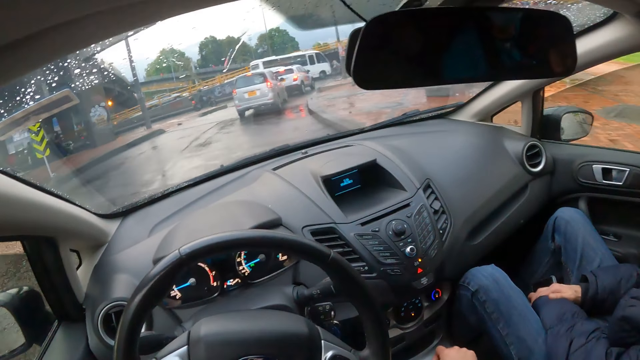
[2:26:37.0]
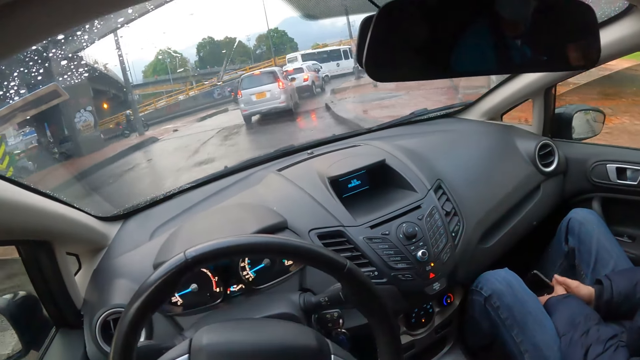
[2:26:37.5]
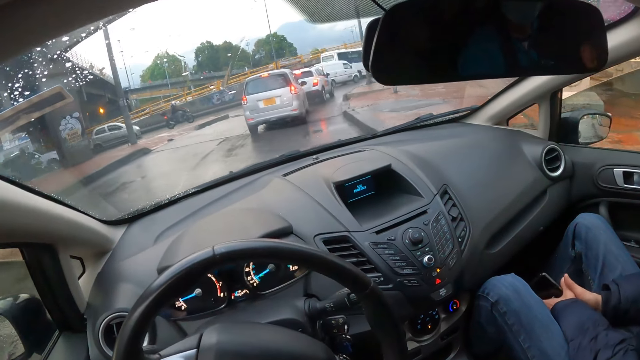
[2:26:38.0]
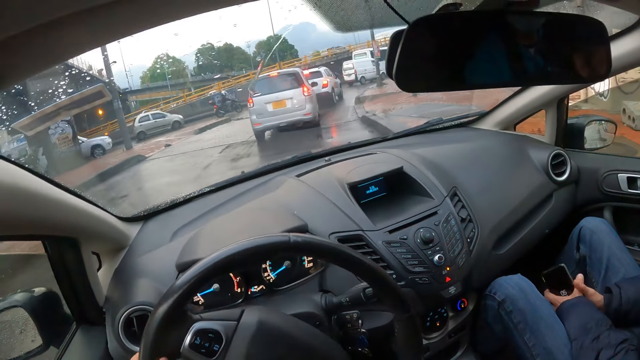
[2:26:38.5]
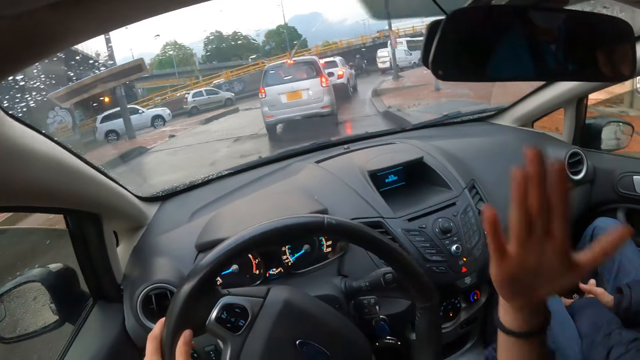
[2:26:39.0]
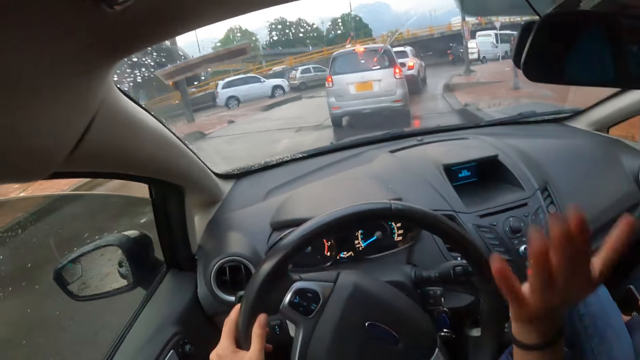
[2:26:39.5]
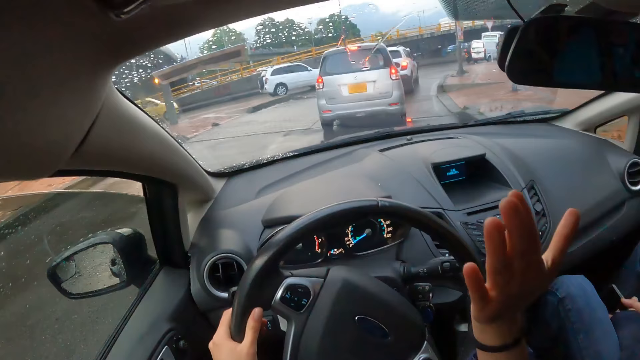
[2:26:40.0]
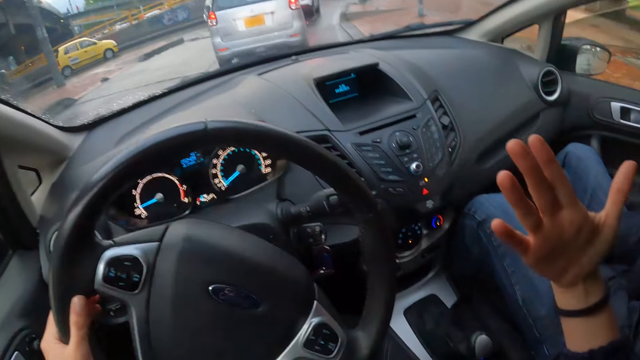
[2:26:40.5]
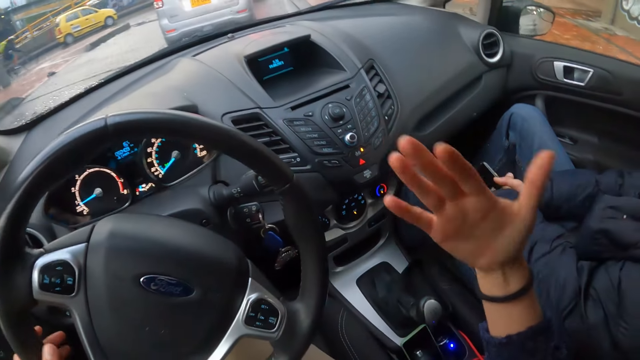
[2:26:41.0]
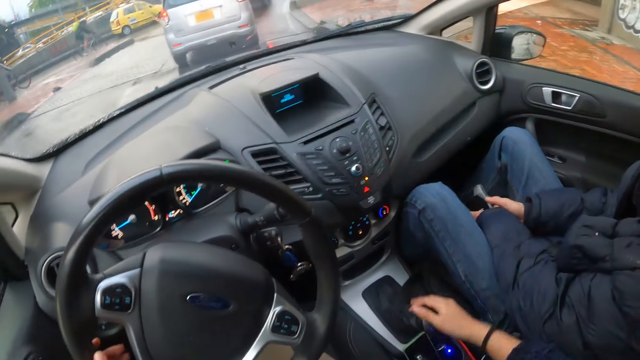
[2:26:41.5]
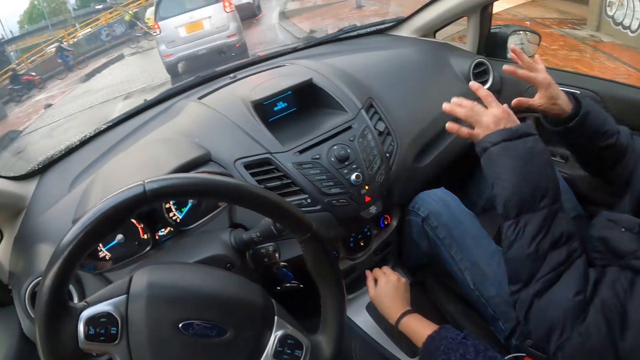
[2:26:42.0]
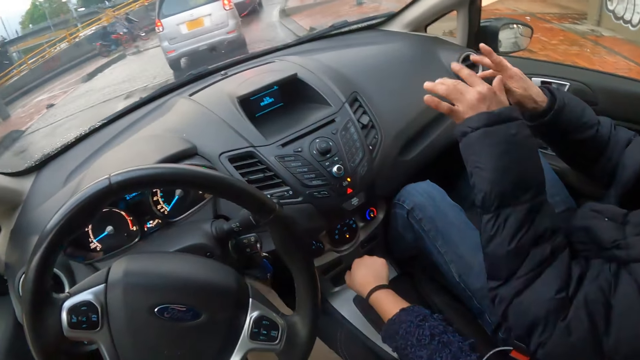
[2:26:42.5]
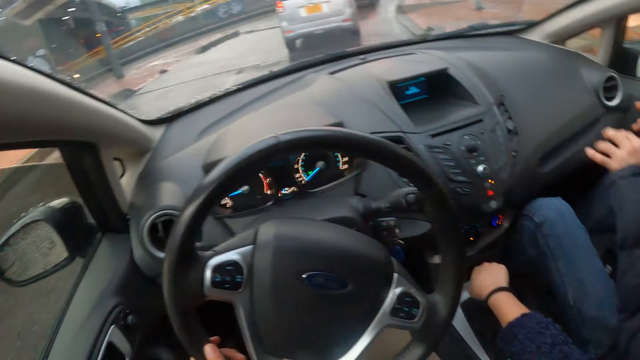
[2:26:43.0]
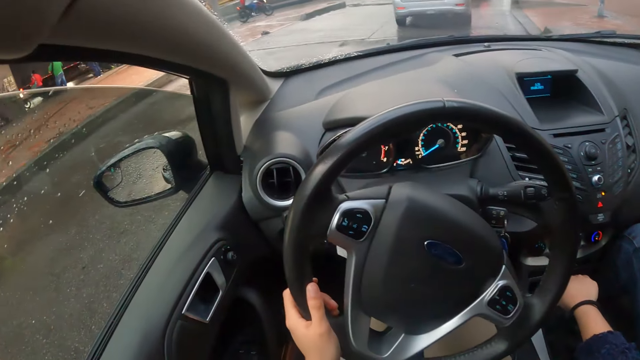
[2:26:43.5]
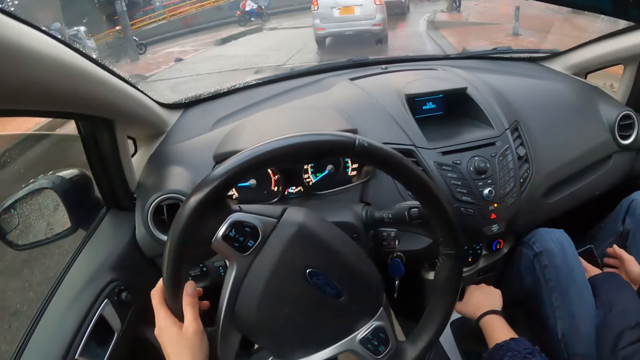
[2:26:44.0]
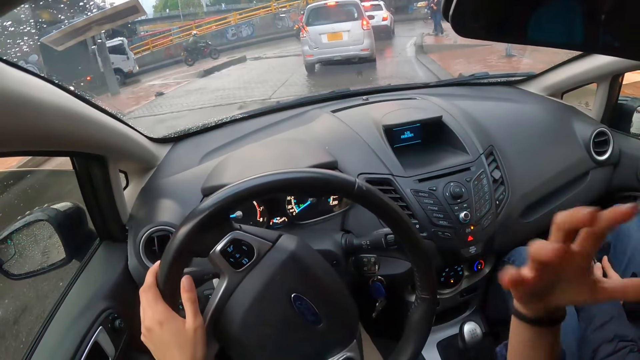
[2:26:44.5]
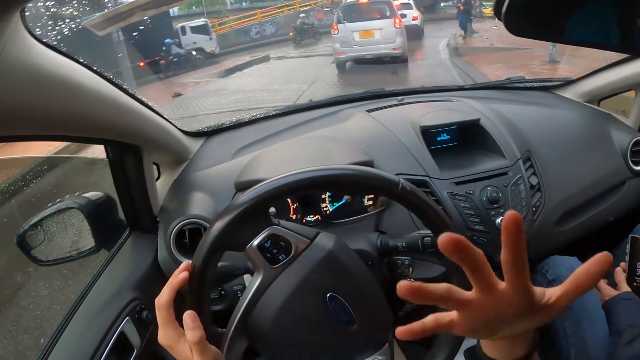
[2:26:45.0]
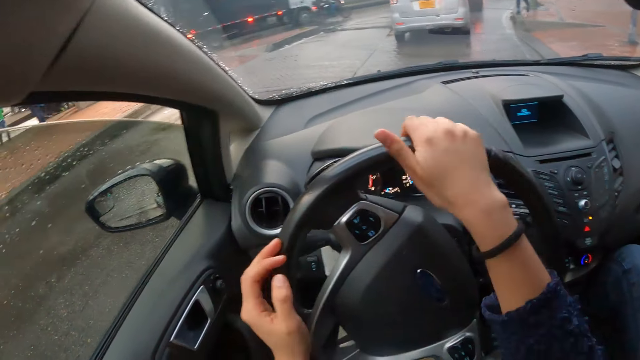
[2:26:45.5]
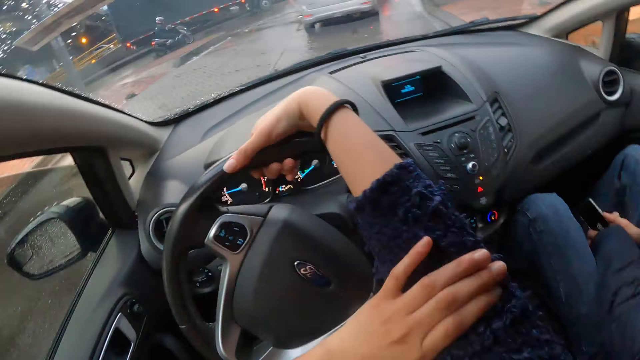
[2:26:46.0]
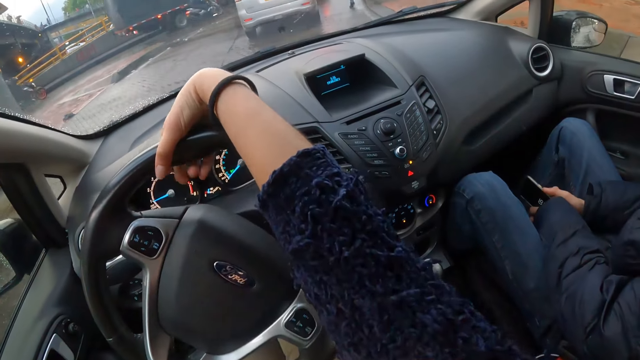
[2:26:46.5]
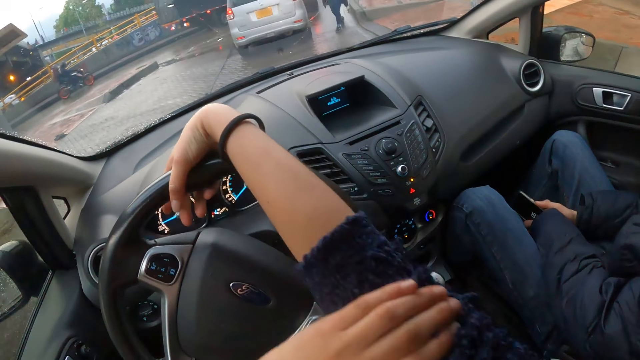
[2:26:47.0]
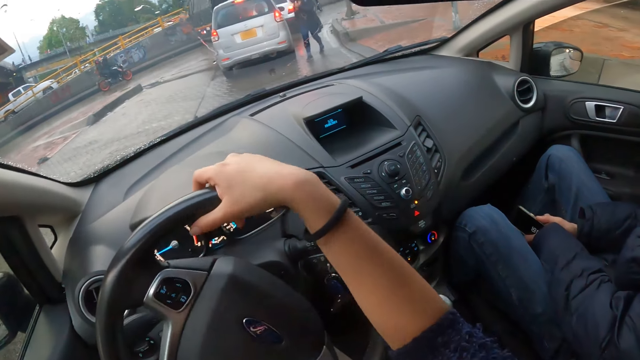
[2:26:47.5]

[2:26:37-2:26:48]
The man holds the phone with both hands. The camera wearer stops at the traffic light and adjusts the gearshift with his right hand. The man places the phone on the car seat with both hands. He picks up the phone from the car seat with his left hand. He holds the phone with both hands. The camera wearer holds the steering wheel with his right hand. He adjusts his right hand sleeve with his left hand.

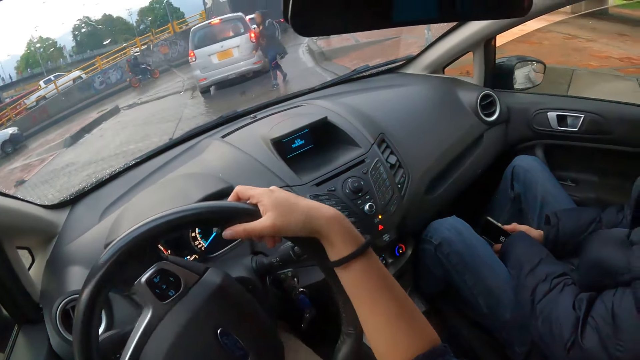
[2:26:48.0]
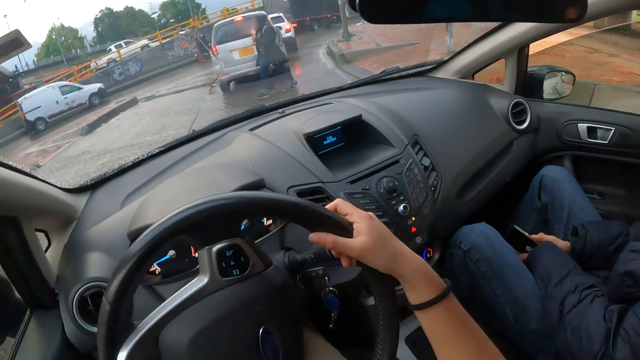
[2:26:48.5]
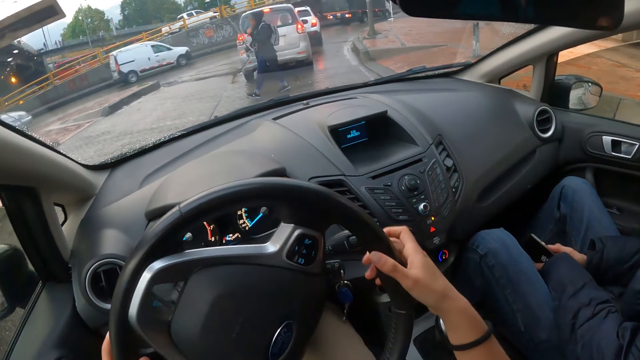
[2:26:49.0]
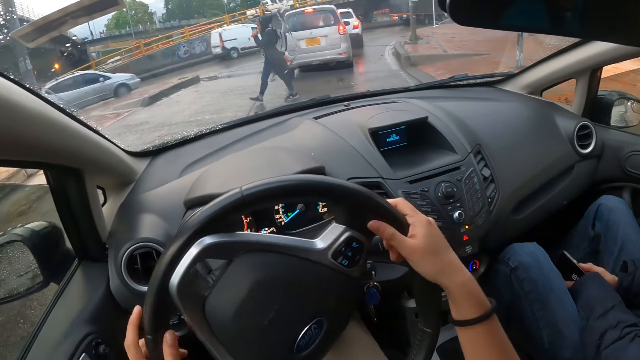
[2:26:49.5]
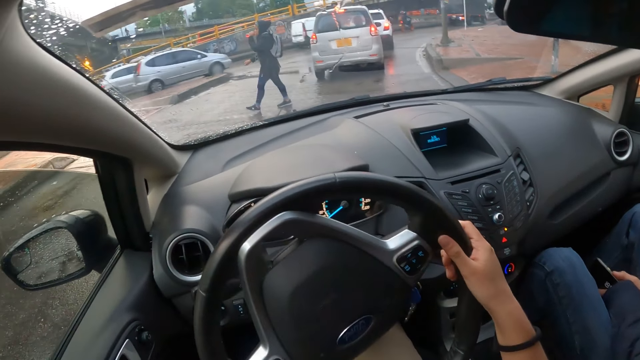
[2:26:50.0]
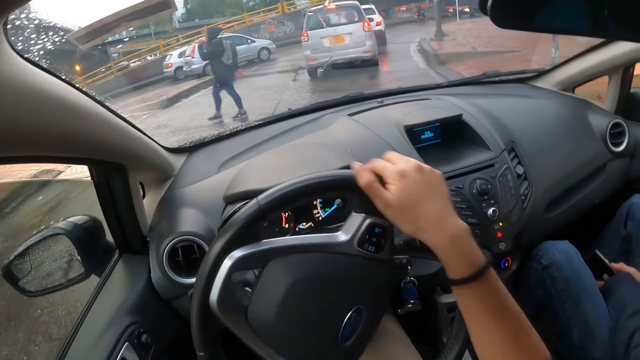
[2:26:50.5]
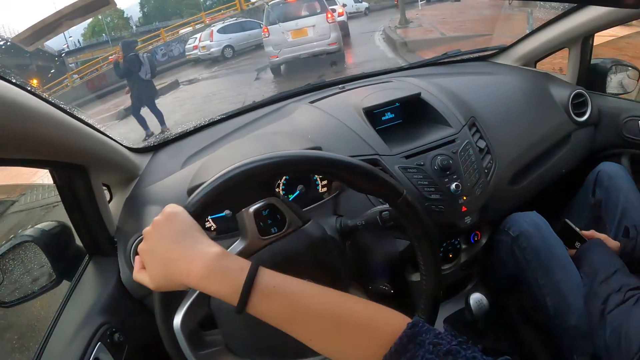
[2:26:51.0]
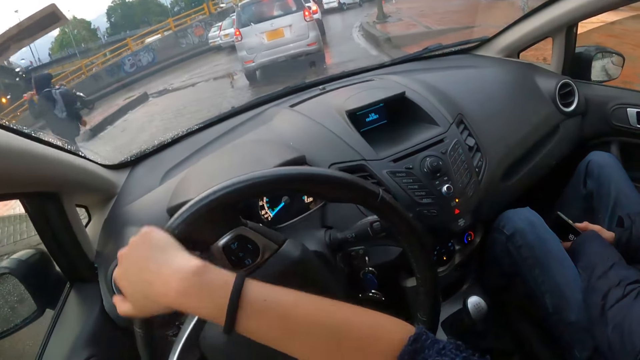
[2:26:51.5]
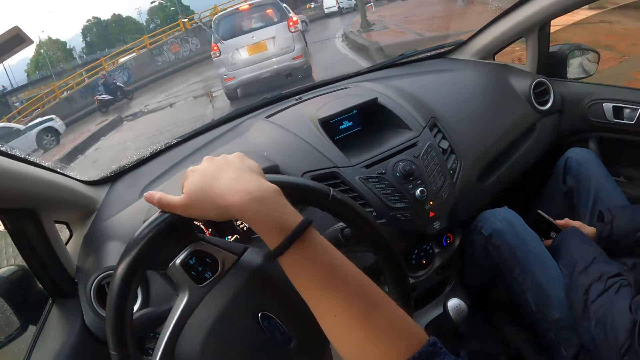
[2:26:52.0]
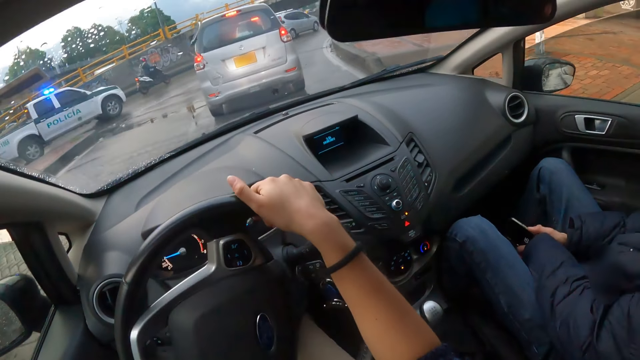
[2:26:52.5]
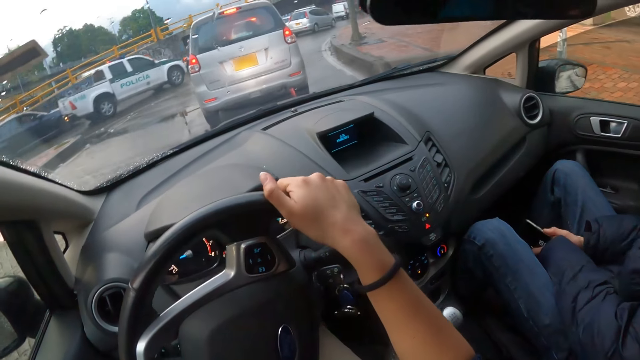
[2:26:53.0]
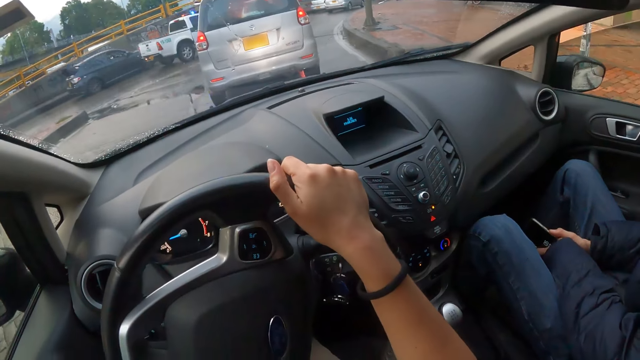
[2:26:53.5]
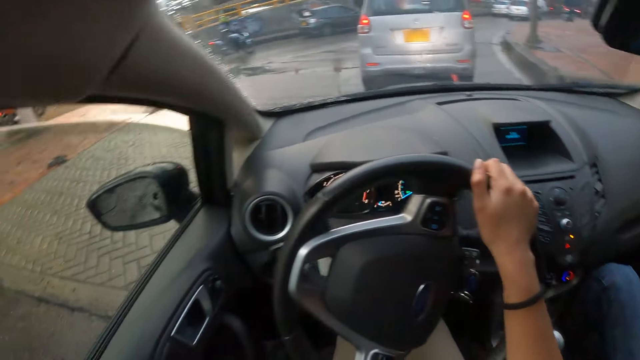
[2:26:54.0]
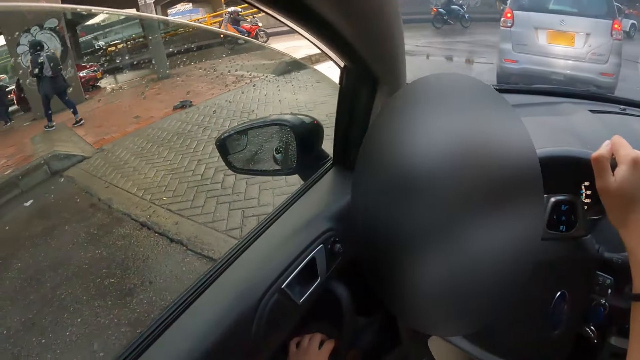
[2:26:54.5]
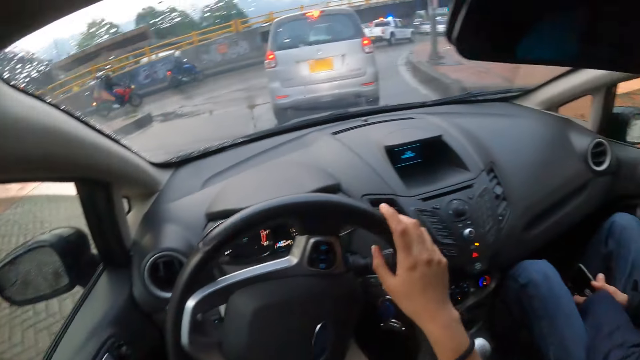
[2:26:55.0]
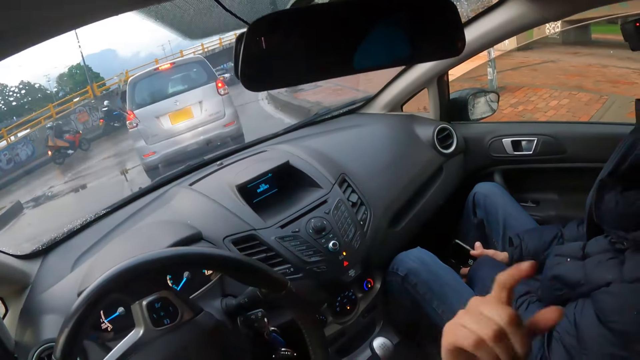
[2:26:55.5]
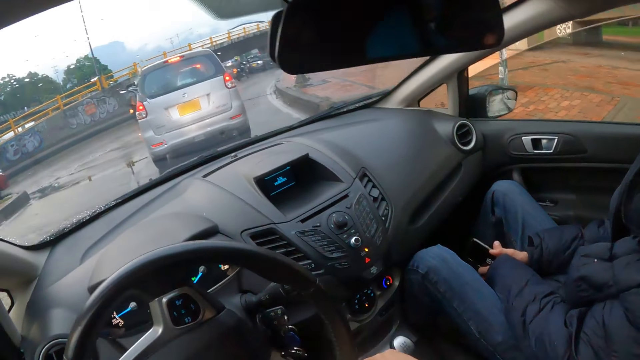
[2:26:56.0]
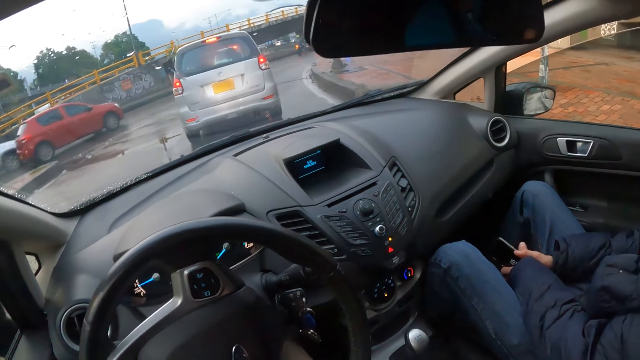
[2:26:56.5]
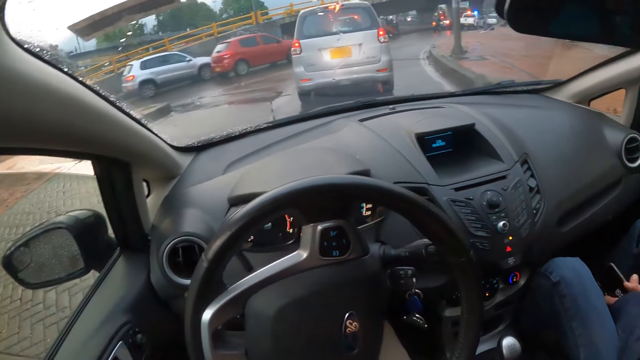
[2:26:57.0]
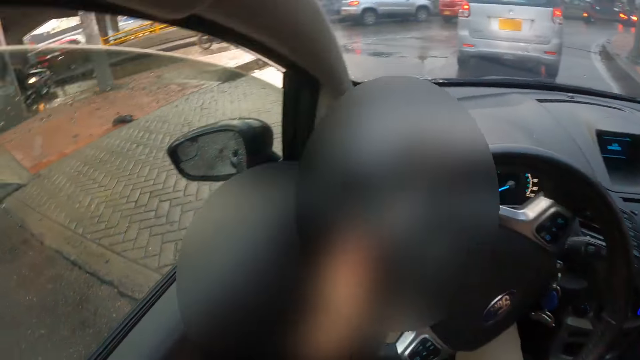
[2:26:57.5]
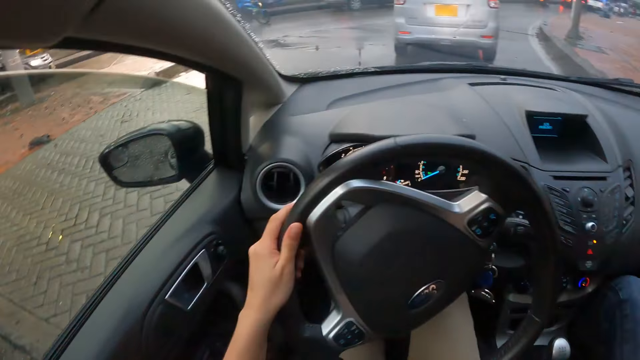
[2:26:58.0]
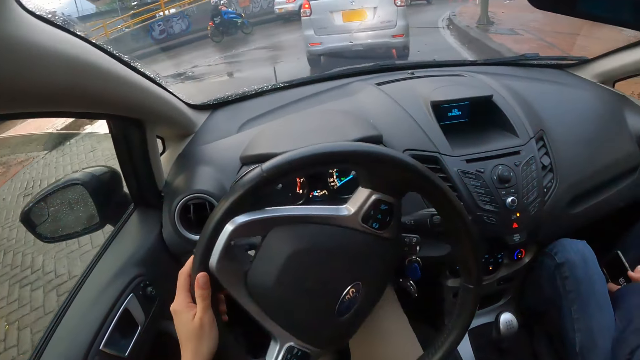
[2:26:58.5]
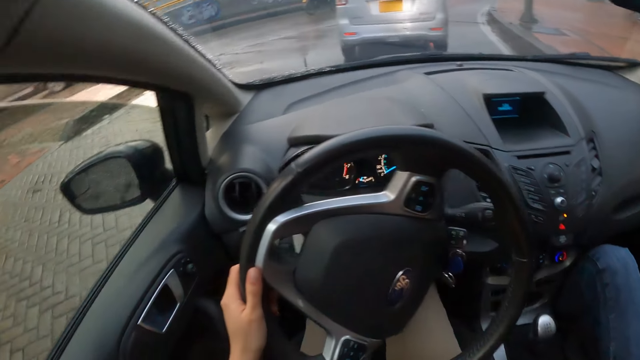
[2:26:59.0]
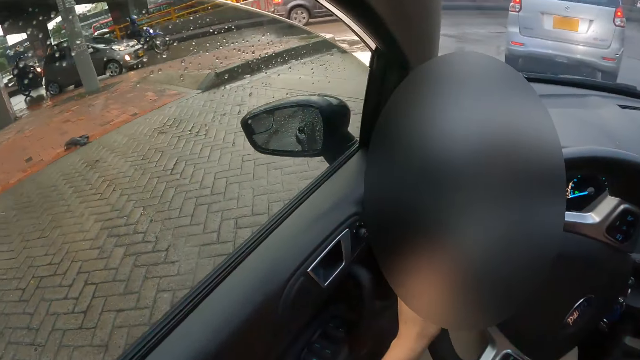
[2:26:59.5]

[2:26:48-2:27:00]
The camera wearer holds the steering wheel with both hands. He drives the car with both hands on the steering wheel. He holds the steering wheel with his right hand. He drives the car with his right hand on the steering wheel. He places his left hand on a door lock control. He drives the car with his left hand on the steering wheel.
